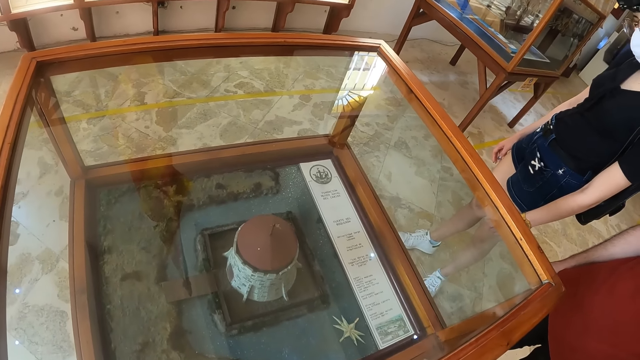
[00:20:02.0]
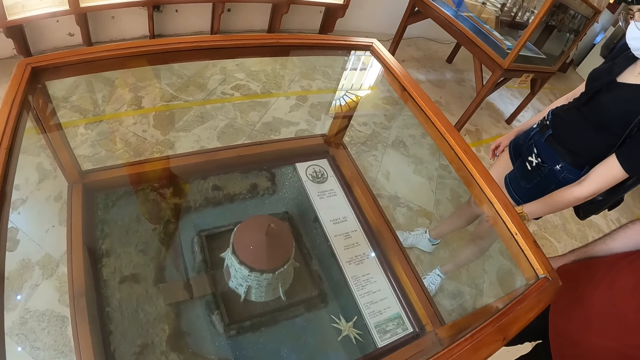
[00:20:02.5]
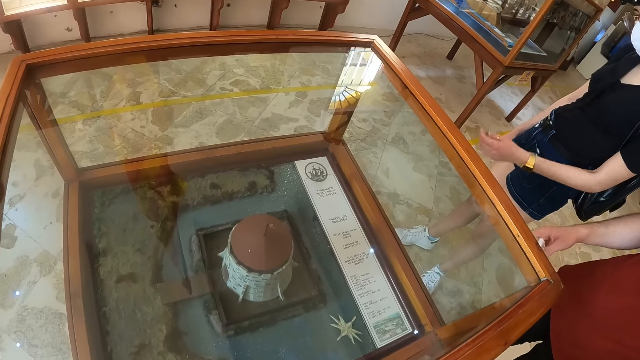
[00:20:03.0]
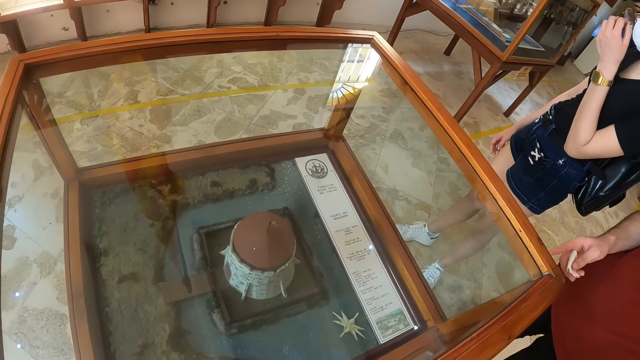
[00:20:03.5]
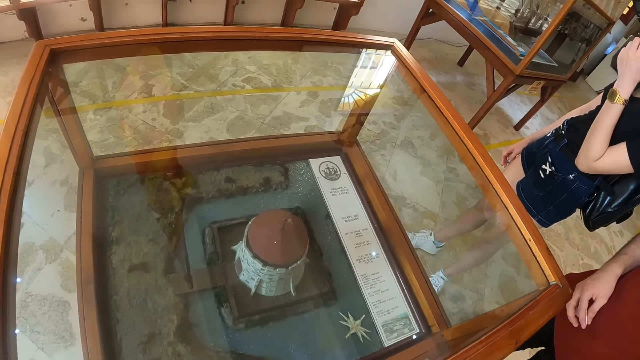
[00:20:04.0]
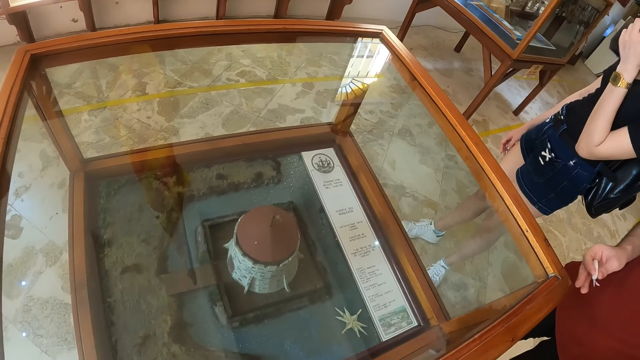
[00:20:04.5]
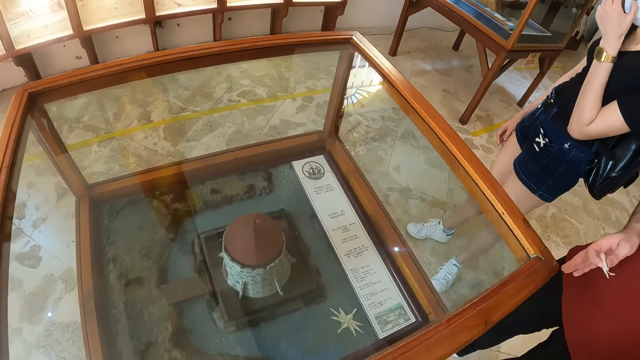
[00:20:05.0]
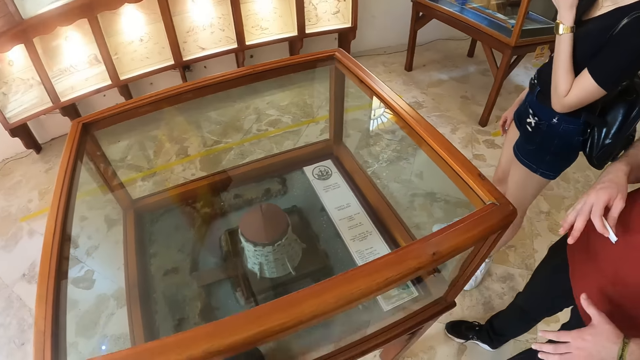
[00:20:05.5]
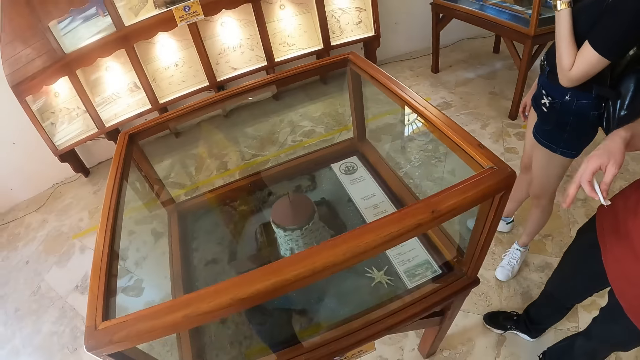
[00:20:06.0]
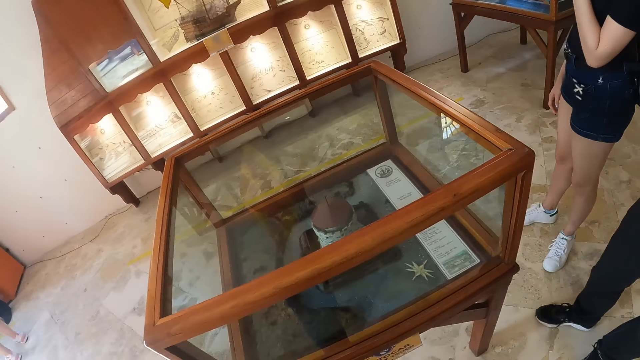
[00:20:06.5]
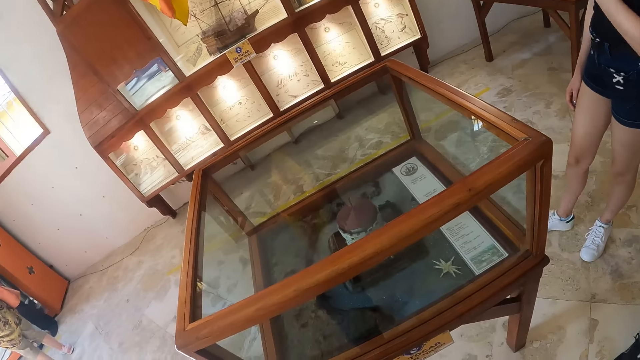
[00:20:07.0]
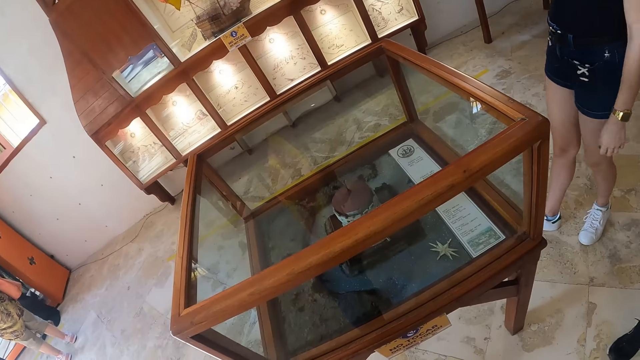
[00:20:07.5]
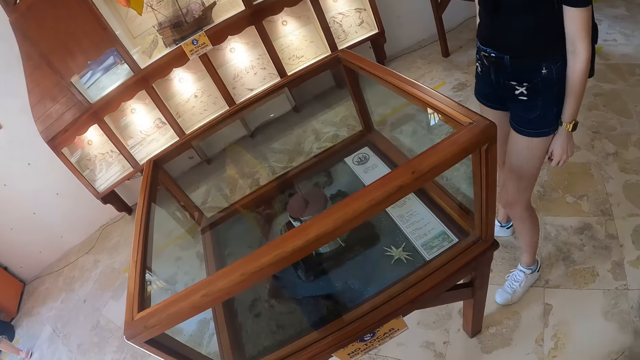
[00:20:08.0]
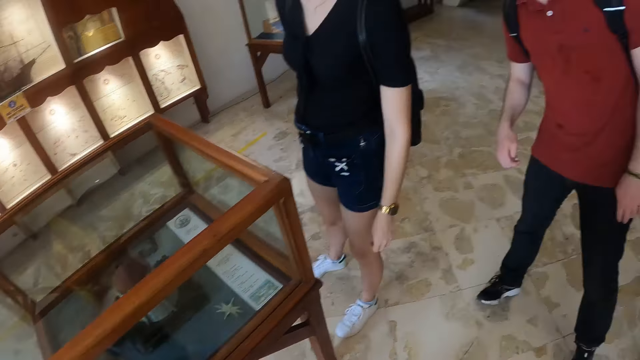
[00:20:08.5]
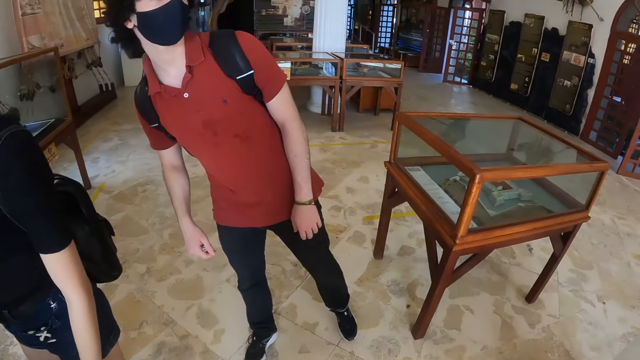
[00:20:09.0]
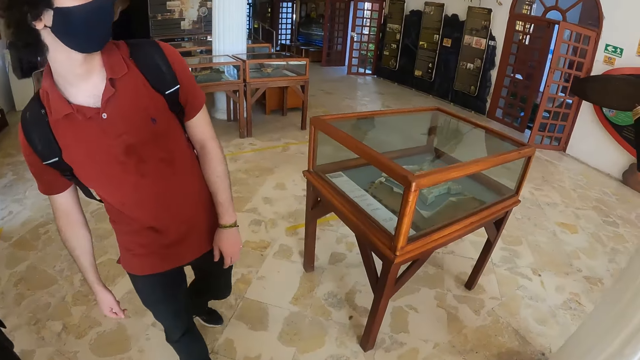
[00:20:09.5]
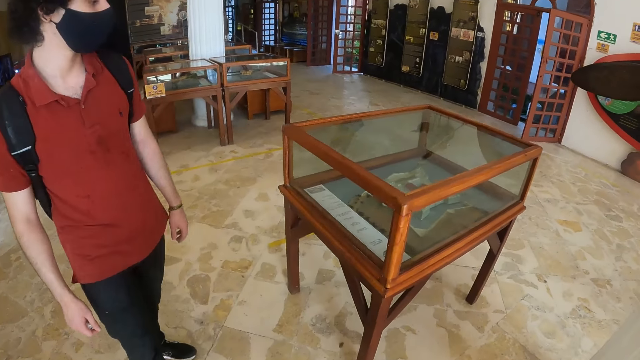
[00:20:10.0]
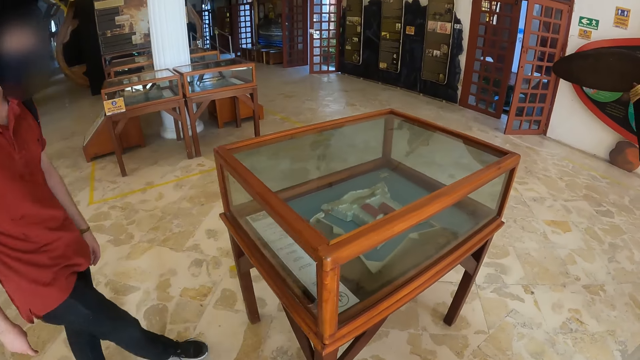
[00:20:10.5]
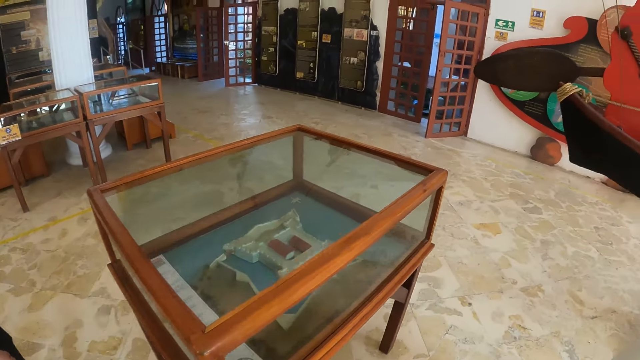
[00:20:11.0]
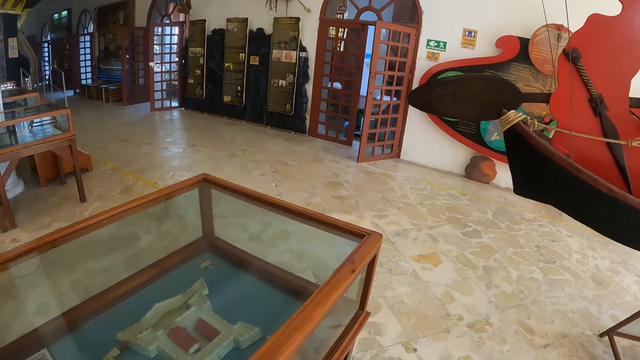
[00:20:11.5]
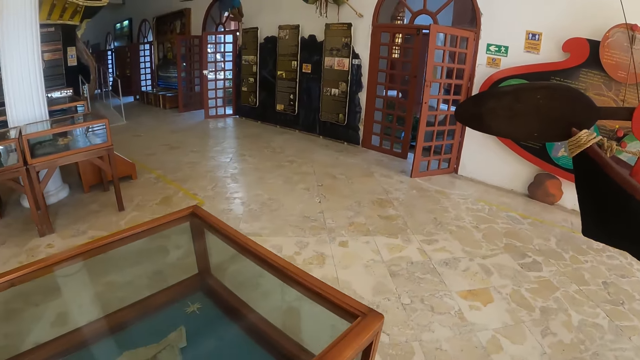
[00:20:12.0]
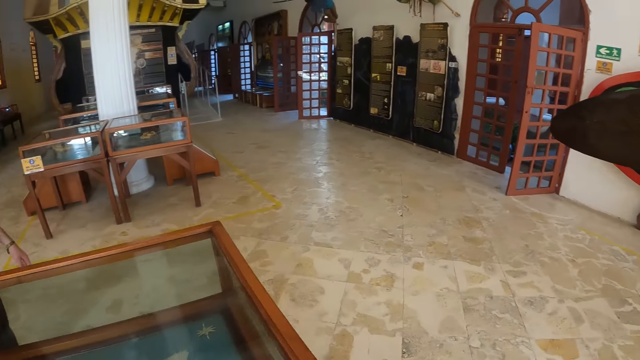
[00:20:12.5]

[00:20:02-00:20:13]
A man moves the finger. The camera wearer turns around. They look around the museum collection with the man. They walk around.

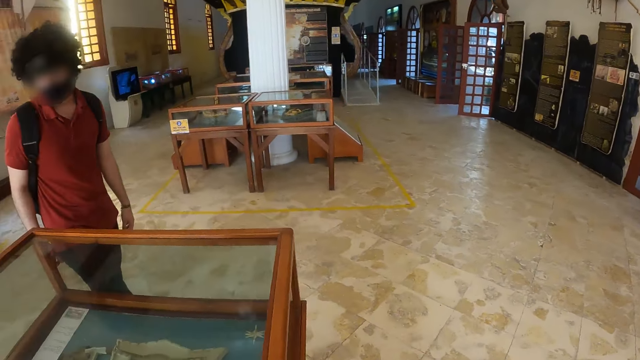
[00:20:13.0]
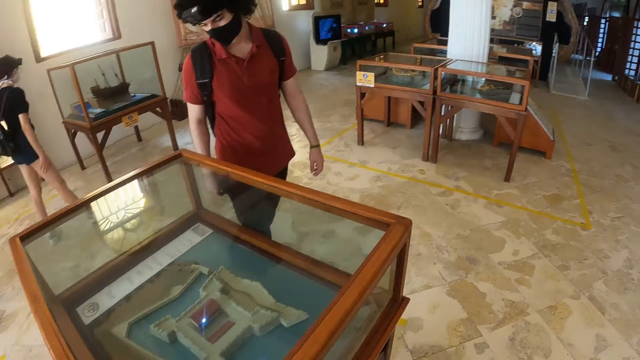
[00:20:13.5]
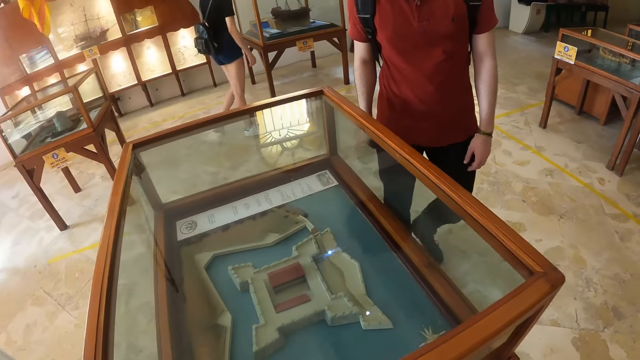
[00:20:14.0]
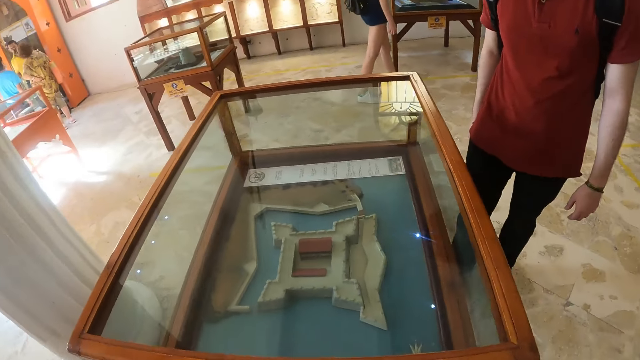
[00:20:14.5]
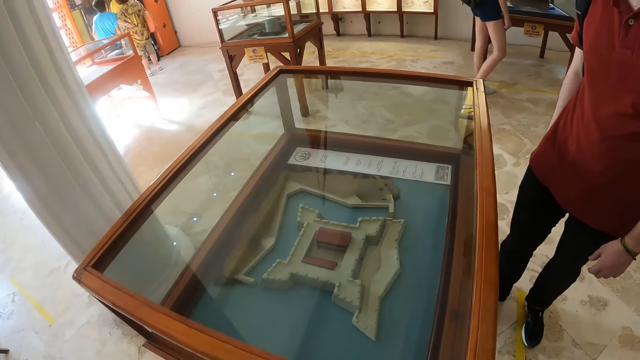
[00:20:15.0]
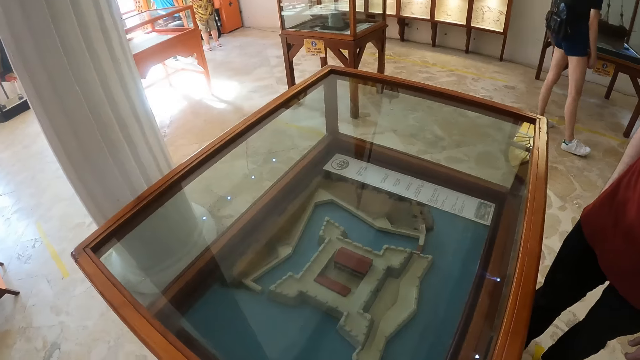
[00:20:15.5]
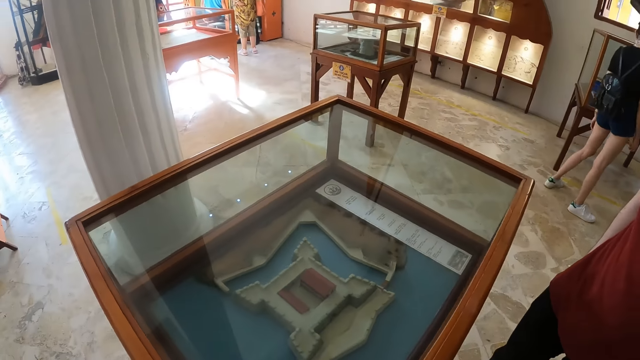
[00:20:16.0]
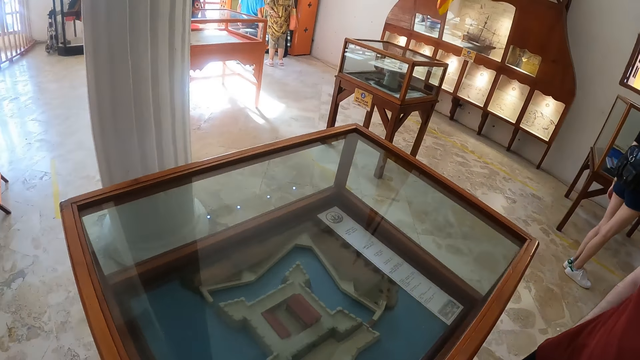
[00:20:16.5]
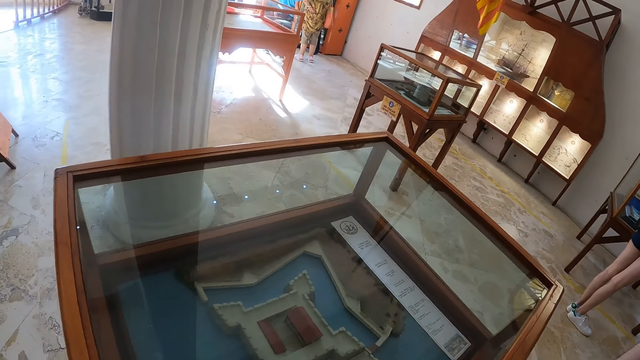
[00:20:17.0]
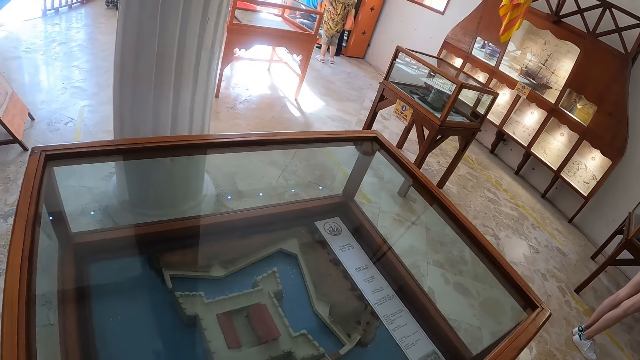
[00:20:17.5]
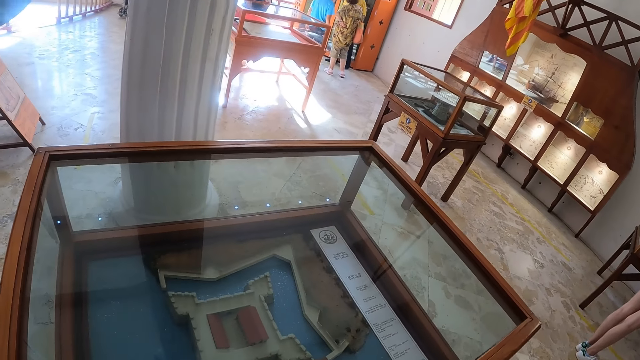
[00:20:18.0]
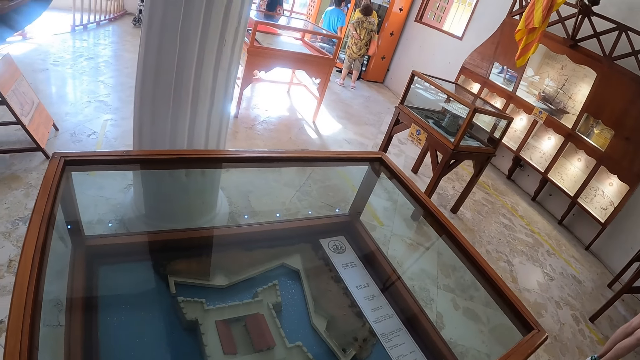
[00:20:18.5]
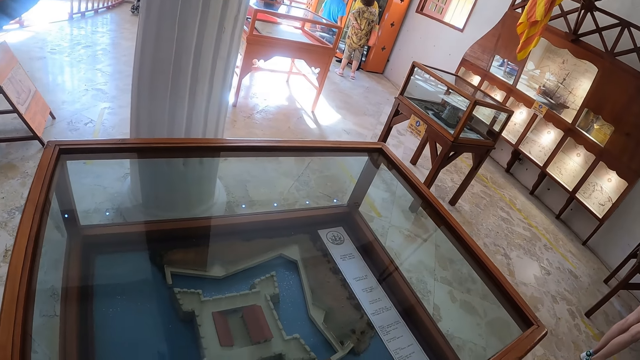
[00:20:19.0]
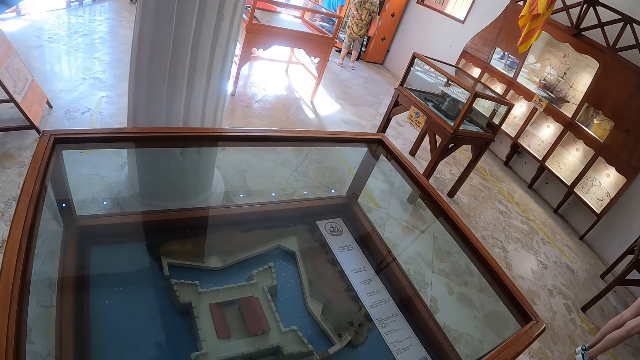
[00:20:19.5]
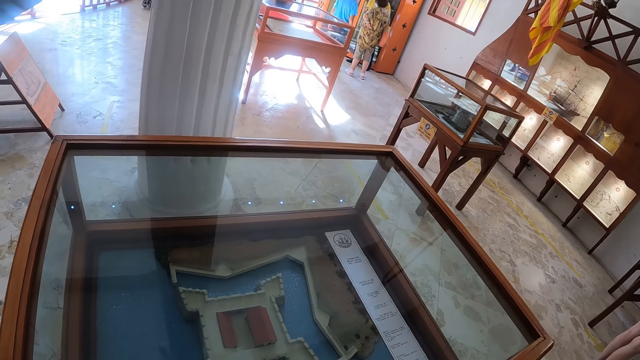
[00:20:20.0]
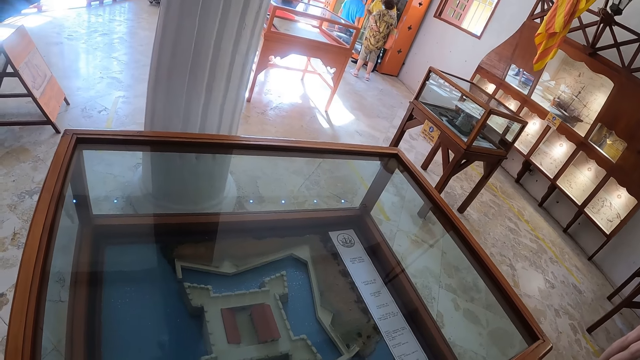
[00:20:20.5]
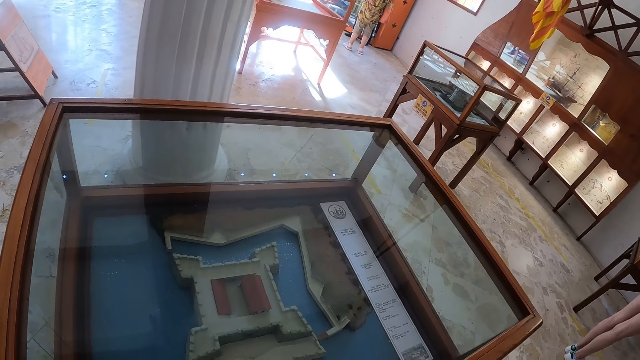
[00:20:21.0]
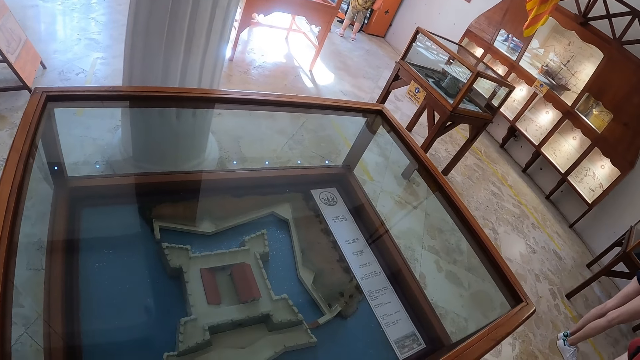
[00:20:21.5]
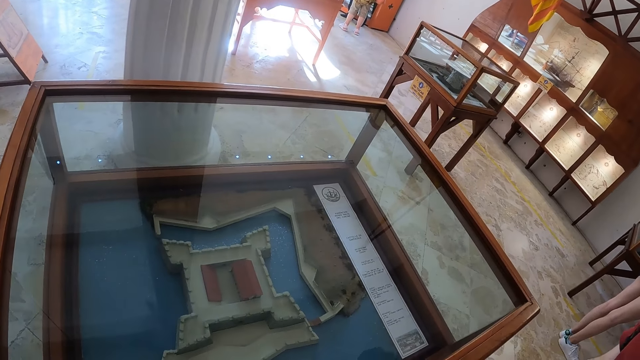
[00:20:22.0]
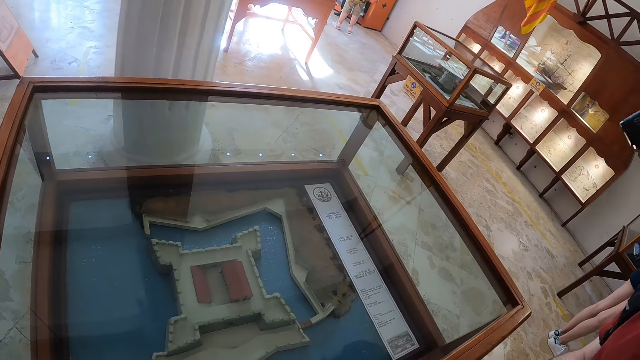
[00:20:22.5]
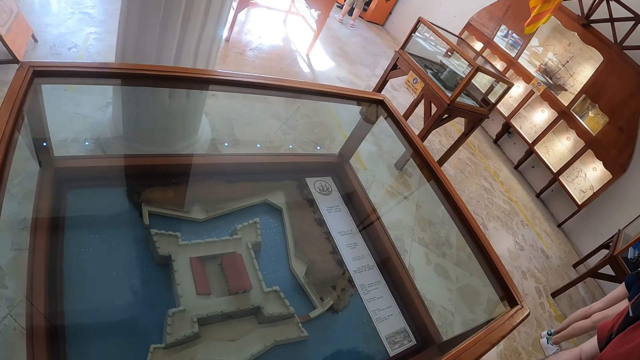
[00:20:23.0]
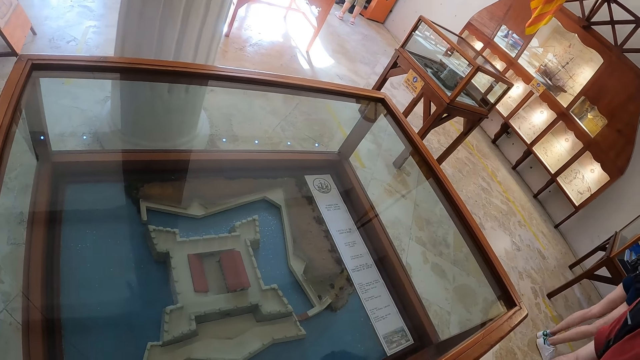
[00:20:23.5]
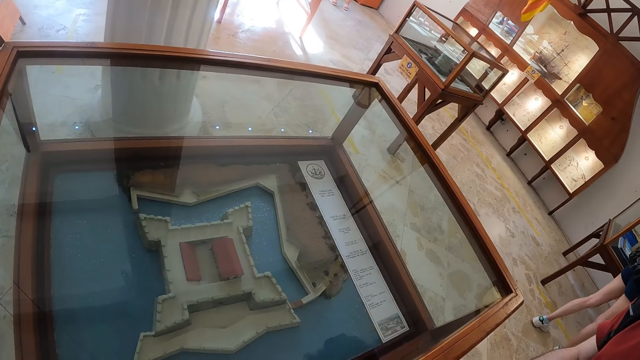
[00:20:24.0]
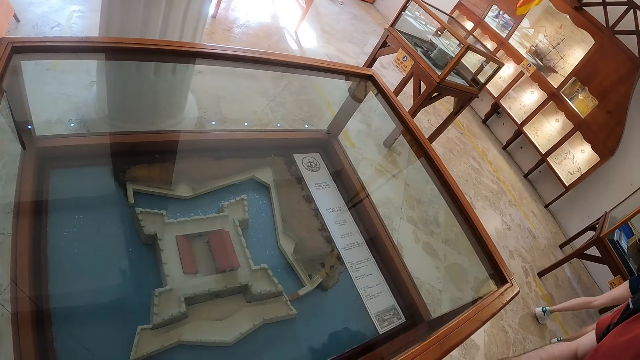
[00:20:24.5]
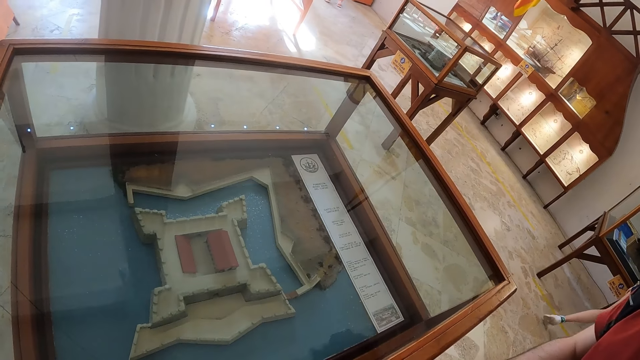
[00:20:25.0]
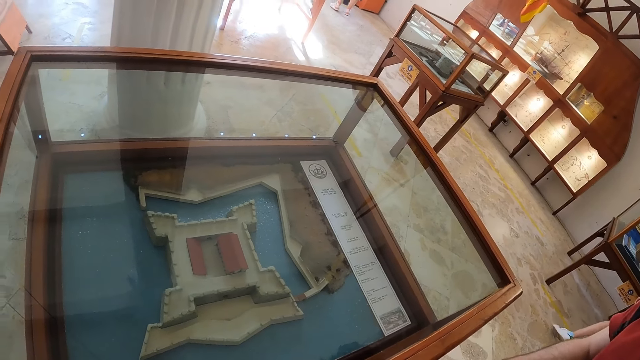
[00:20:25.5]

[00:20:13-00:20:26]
The camera wearer looks at the exhibit. A woman walks around the museum. The camera wearer looks around the museum collection with a man.
